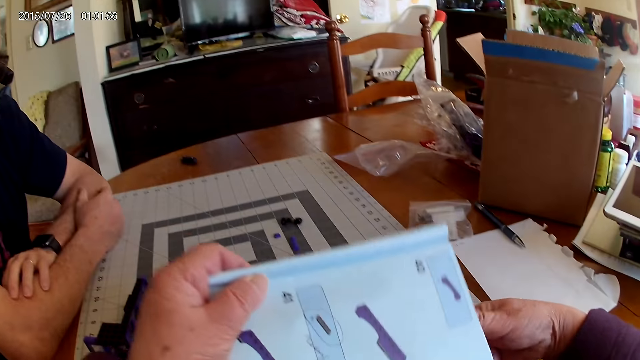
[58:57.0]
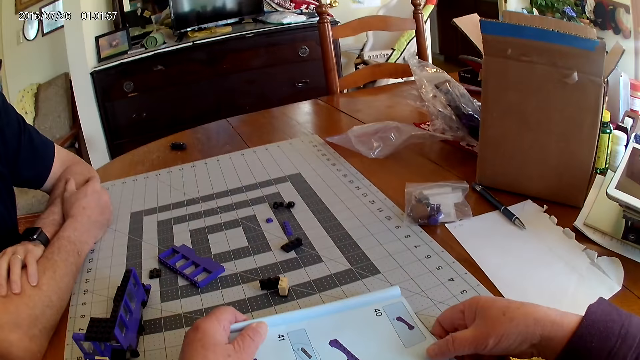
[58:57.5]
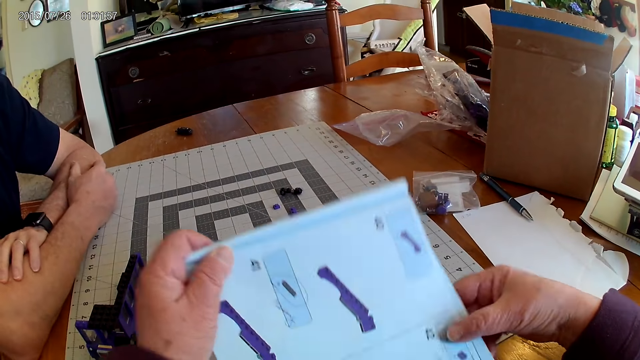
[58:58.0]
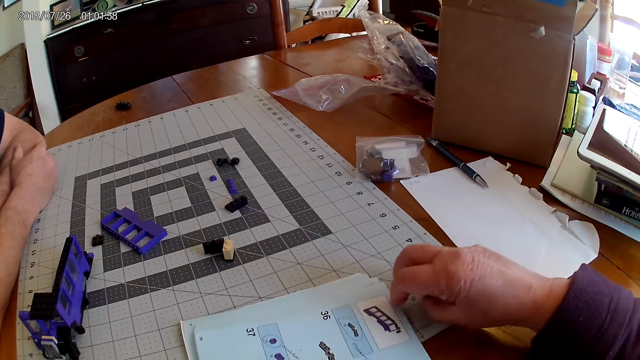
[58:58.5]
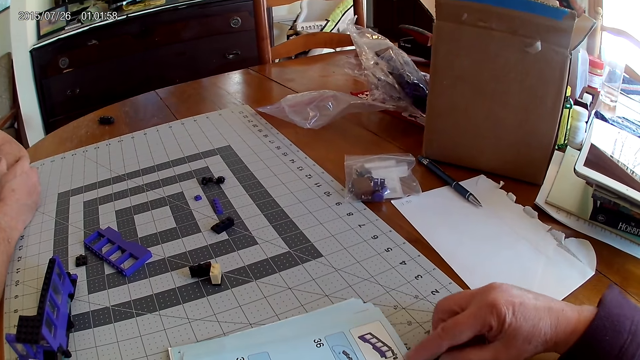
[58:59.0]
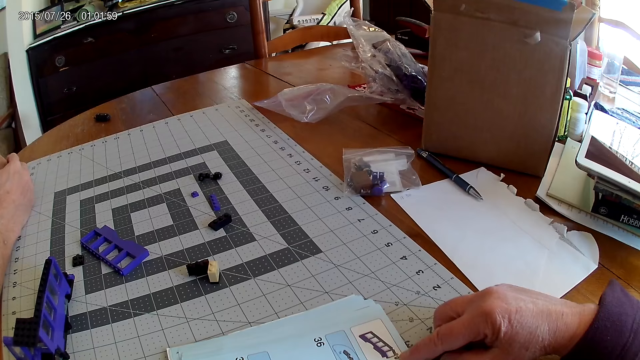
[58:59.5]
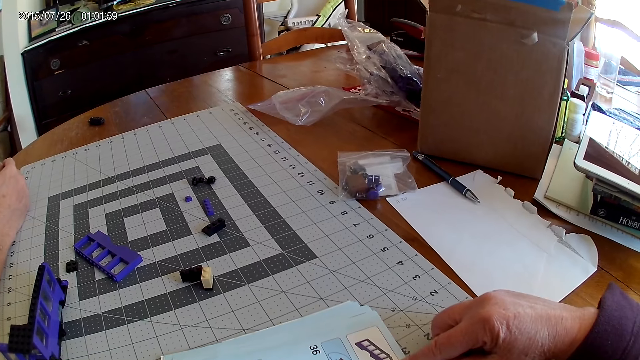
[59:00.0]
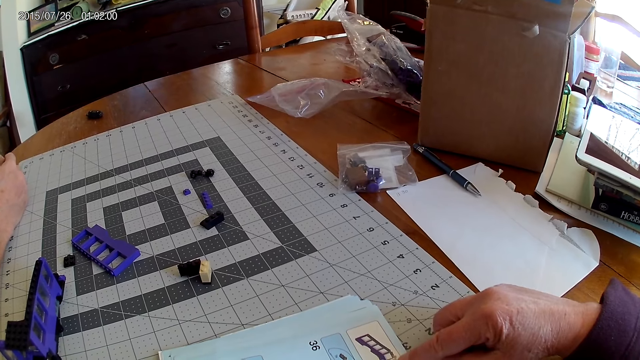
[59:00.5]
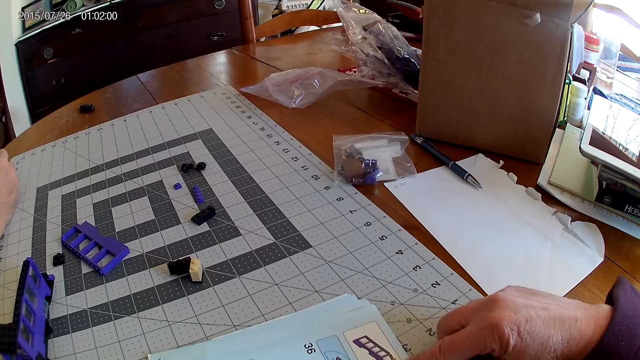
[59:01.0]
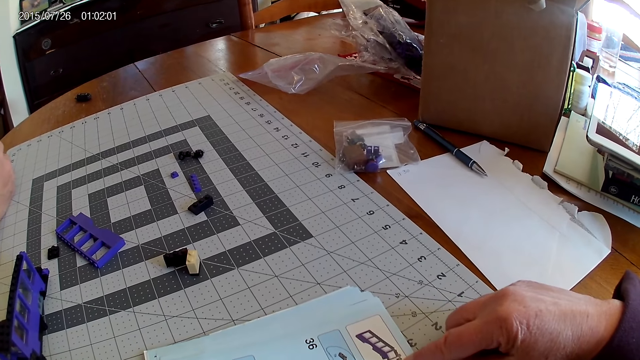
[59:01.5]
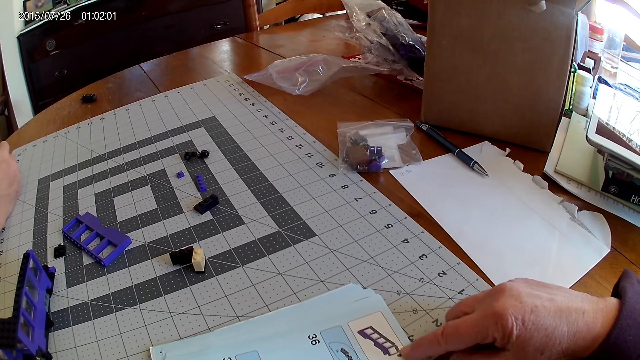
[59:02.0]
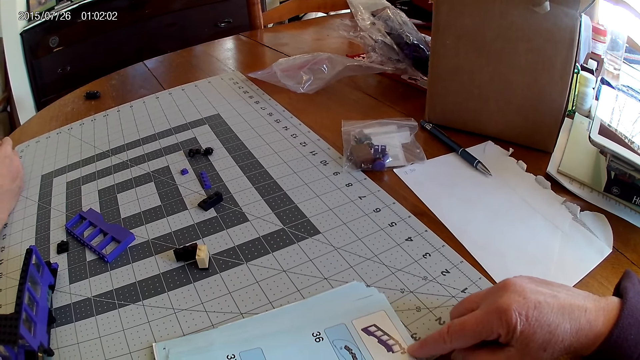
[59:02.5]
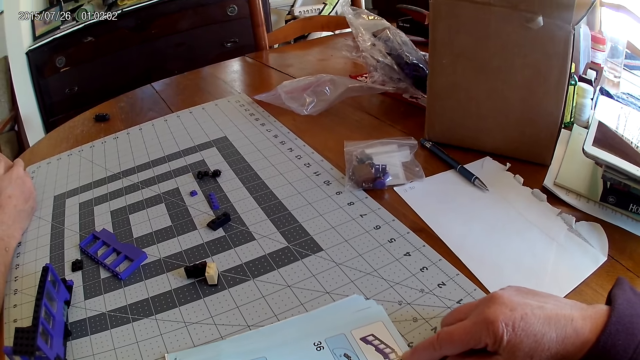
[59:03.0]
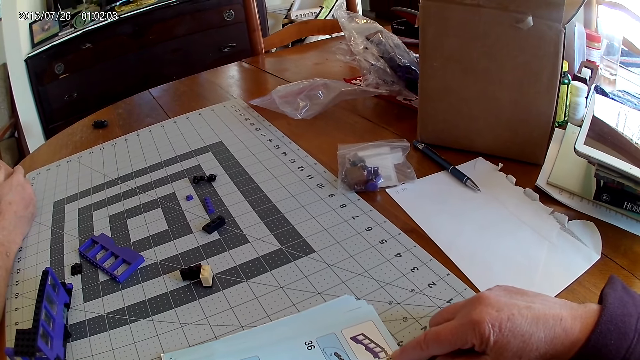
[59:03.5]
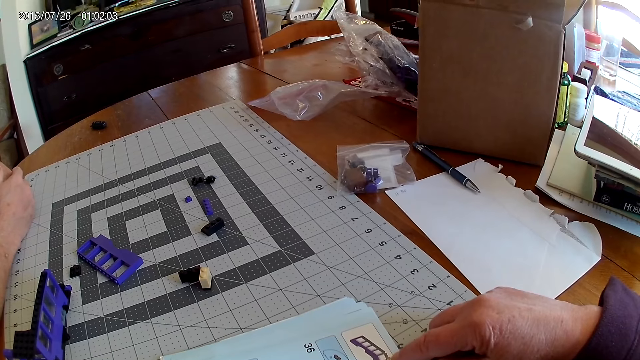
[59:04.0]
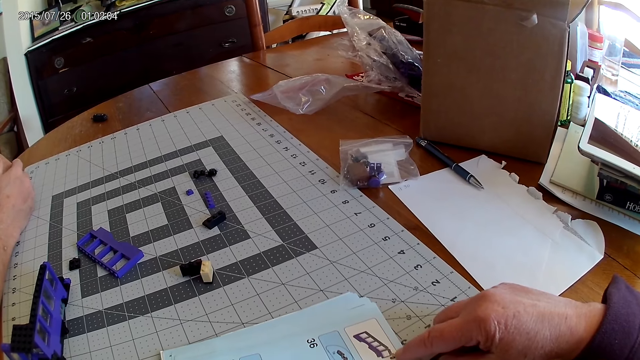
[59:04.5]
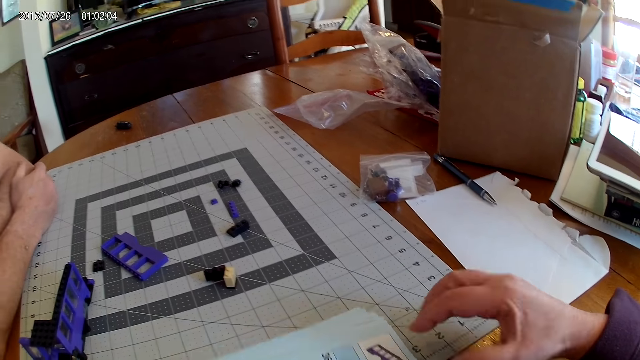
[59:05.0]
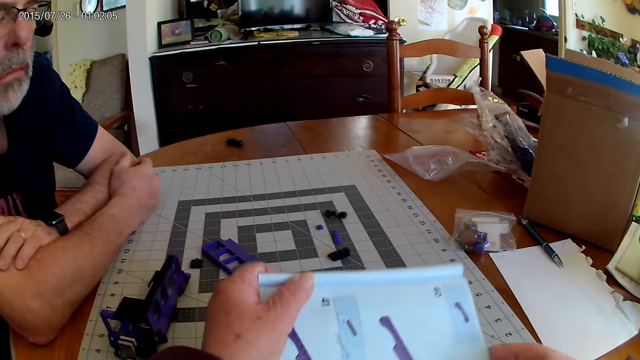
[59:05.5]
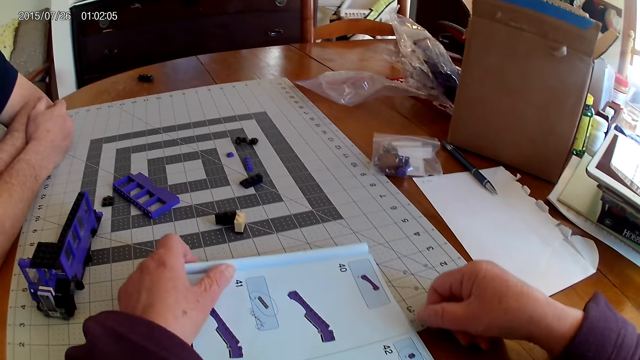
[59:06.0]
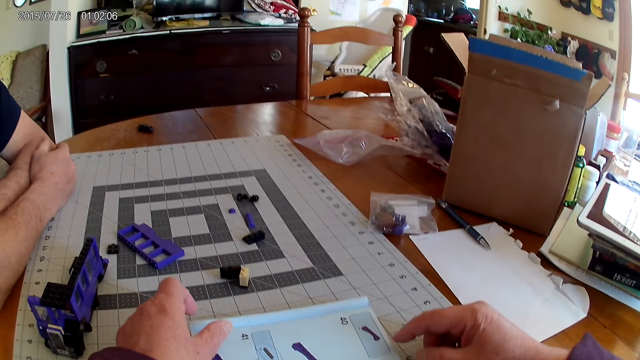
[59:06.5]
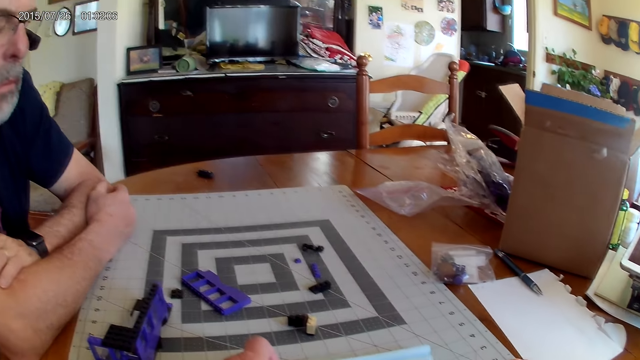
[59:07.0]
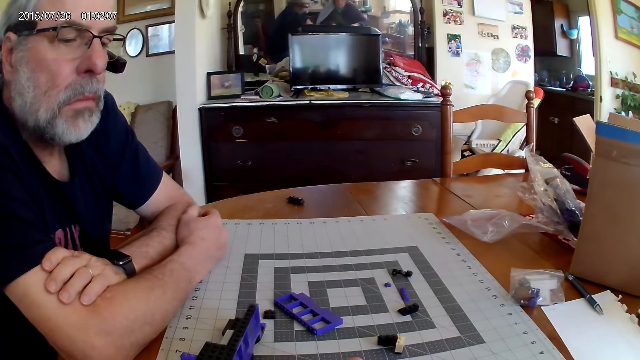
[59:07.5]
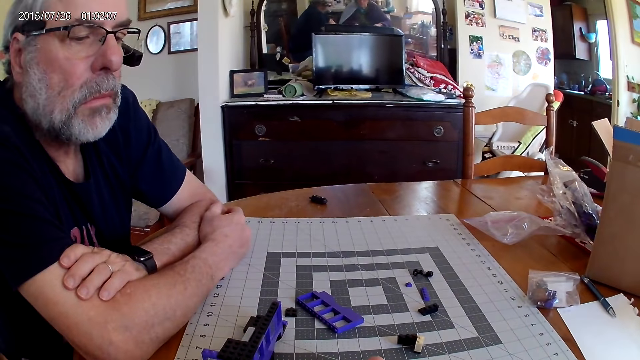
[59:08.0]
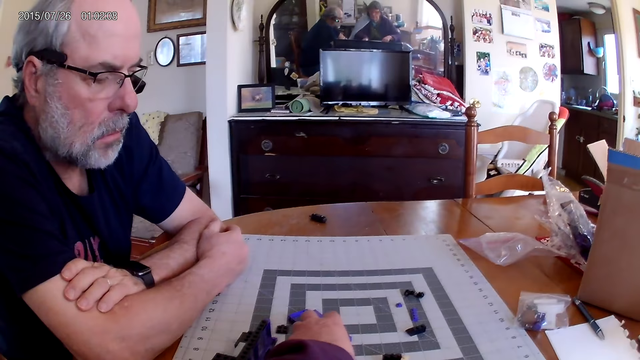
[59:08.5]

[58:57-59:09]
The camera wearer turns a book on the table. They hold the book on the table. They read the book. They turn the book on the table. They look around.

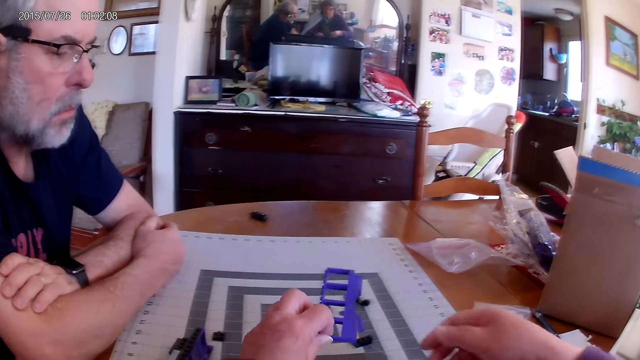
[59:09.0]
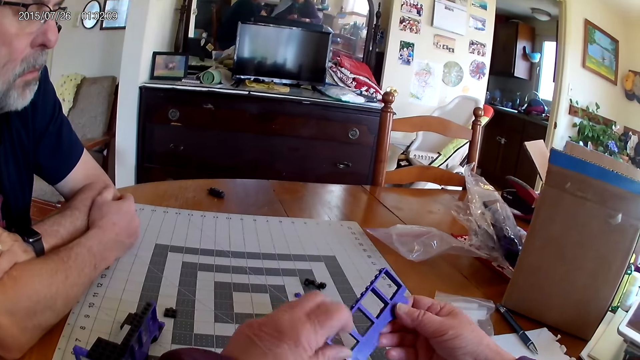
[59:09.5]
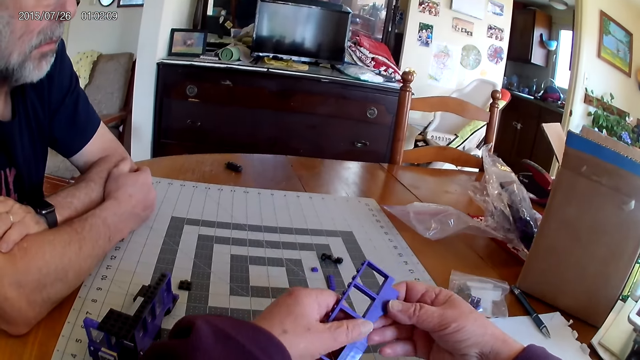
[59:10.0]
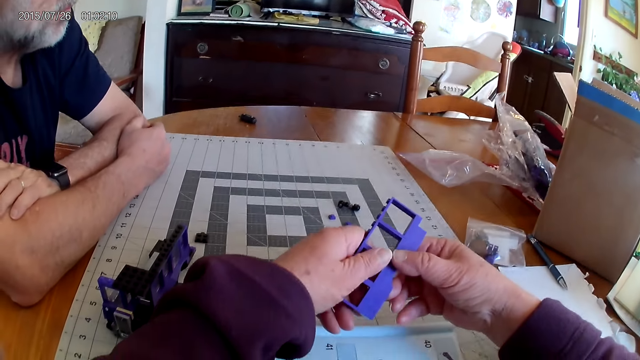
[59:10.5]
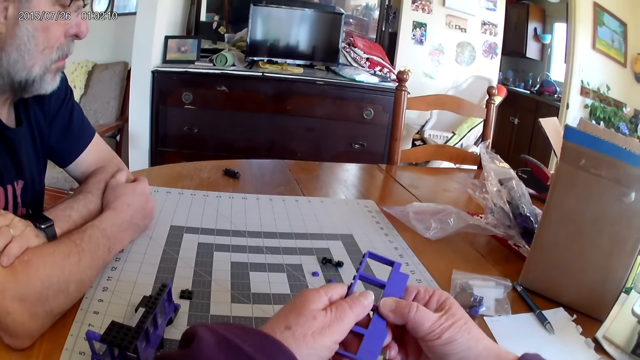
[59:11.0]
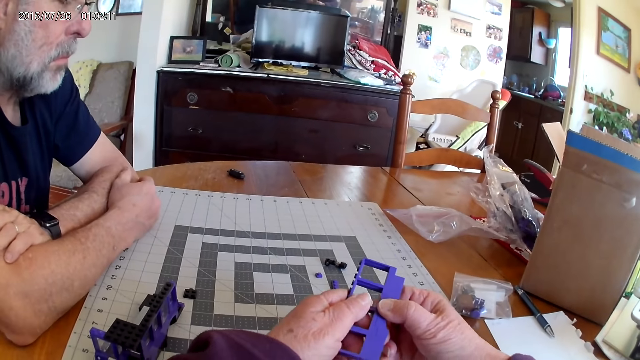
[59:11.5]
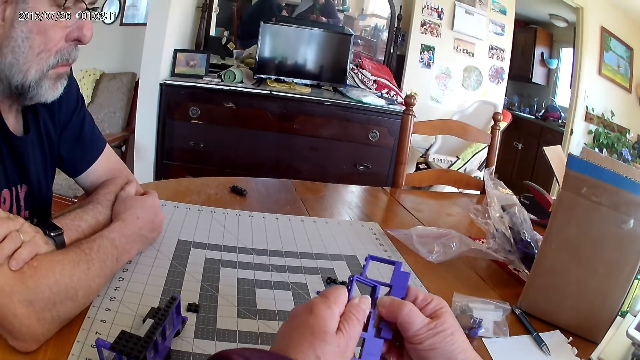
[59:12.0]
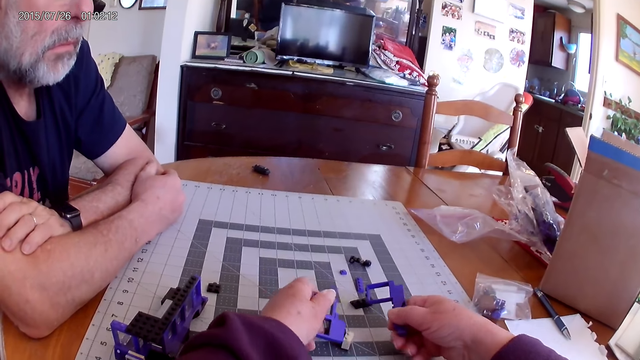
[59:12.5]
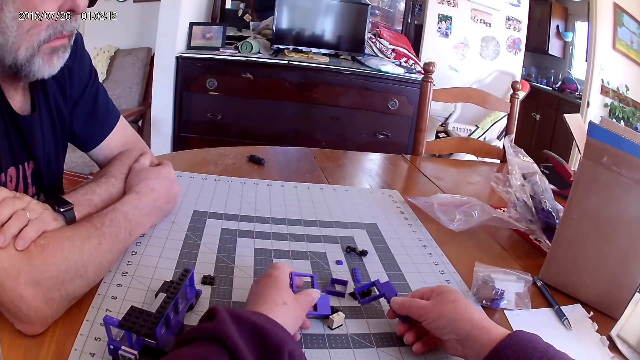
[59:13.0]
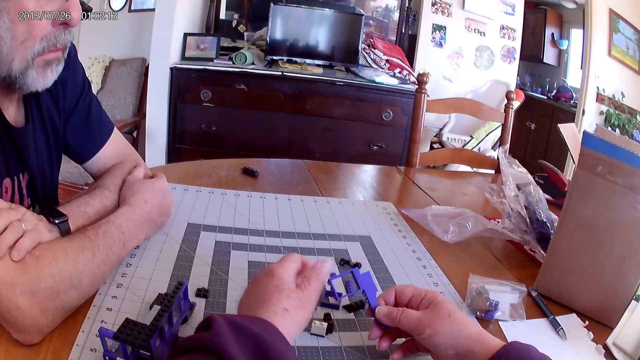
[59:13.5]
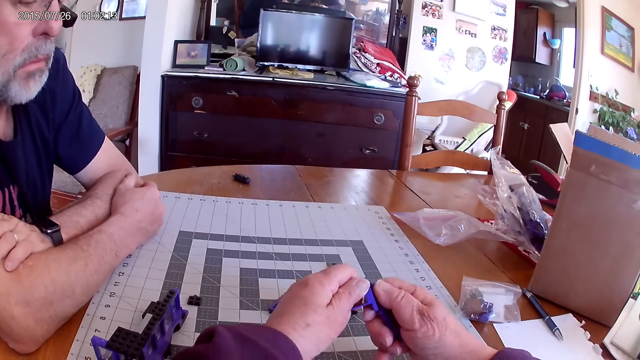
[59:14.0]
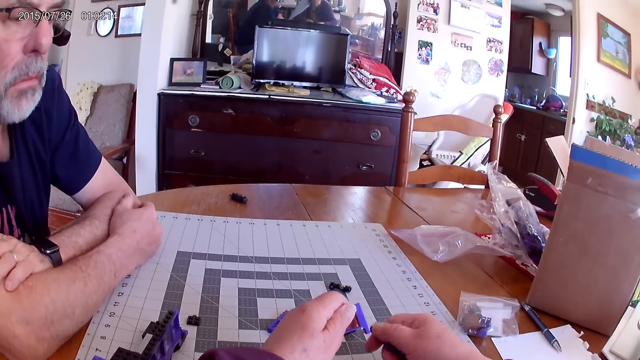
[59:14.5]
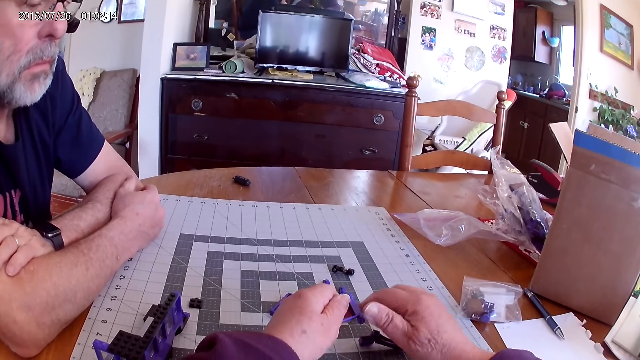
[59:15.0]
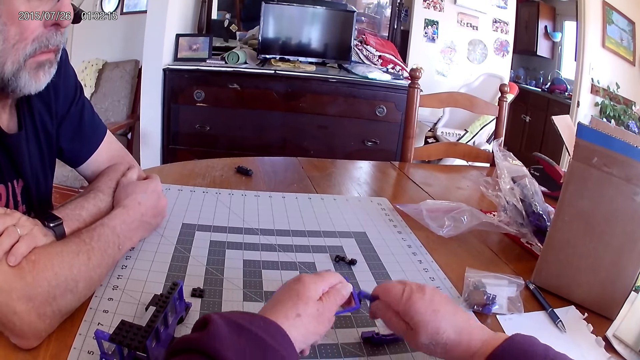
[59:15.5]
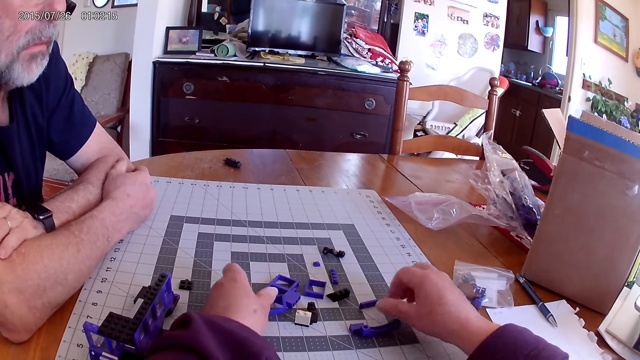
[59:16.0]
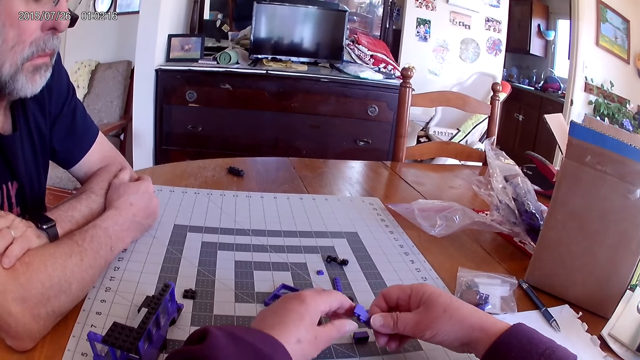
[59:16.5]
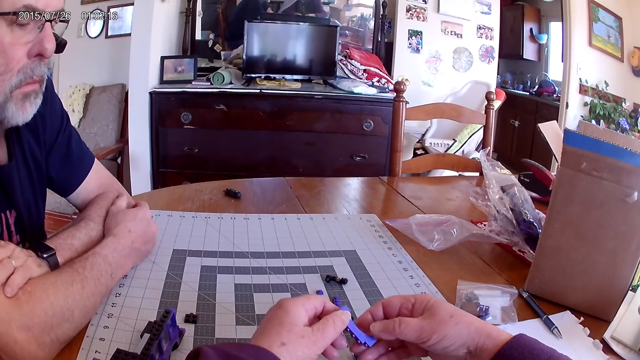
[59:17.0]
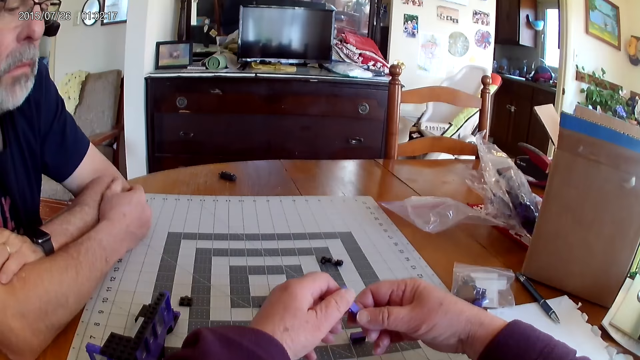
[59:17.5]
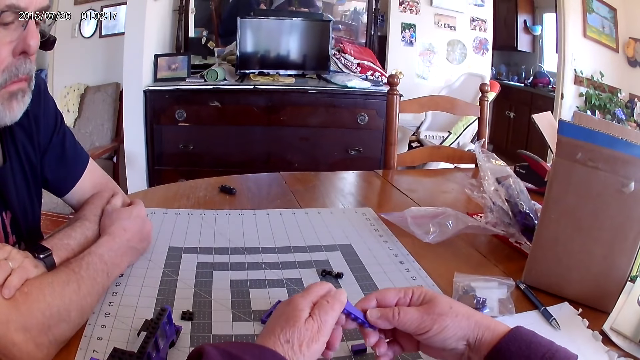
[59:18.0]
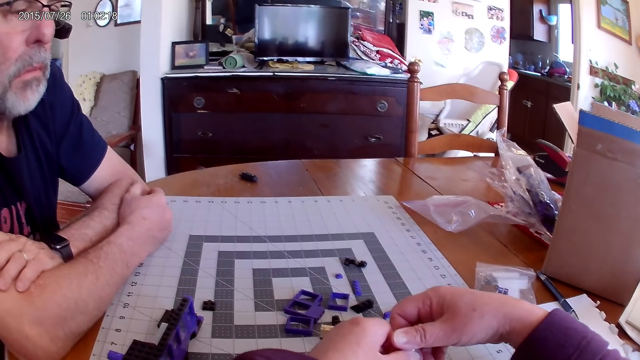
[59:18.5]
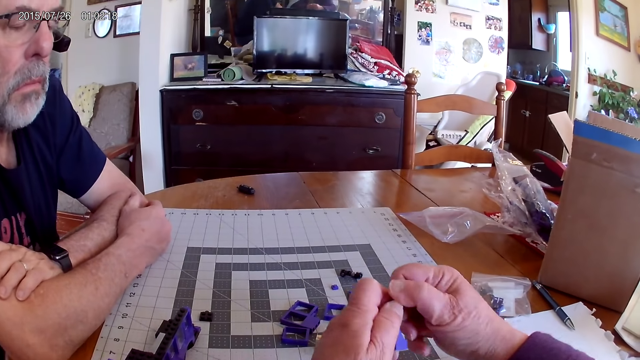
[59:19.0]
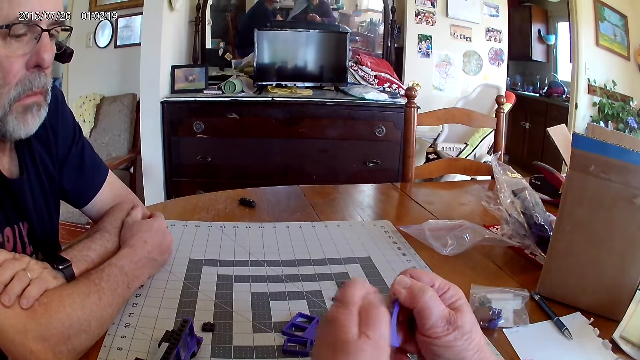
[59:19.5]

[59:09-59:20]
The camera wearer picks up a piece of Lego on the table. They hold the piece of Lego. They separate pieces of Lego. They put the pieces of Lego on the table. They separate the pieces of Lego. They put the pieces of Lego on the table. They separate the pieces of Lego. They put the pieces of Lego on the table. They pick up a piece of Lego on the table. They hold the pieces of Lego on the table. They separate the pieces of Lego.
